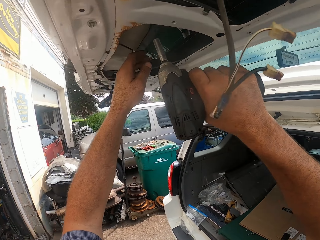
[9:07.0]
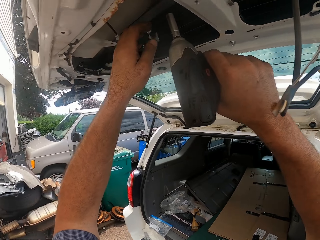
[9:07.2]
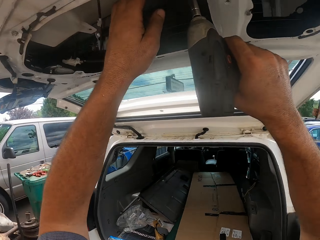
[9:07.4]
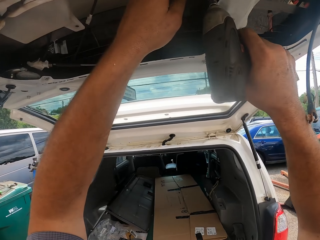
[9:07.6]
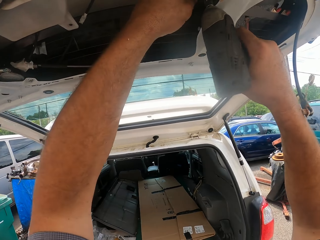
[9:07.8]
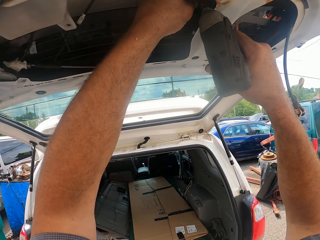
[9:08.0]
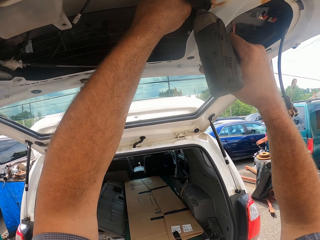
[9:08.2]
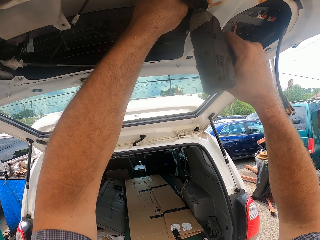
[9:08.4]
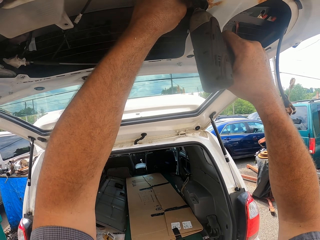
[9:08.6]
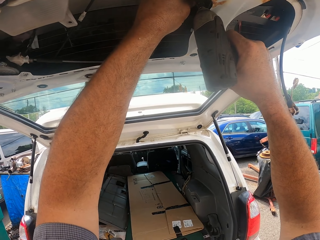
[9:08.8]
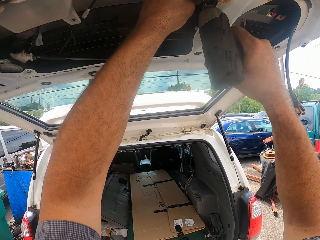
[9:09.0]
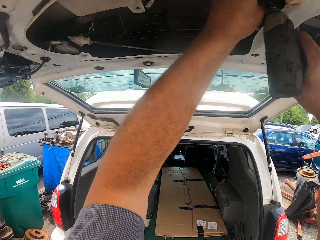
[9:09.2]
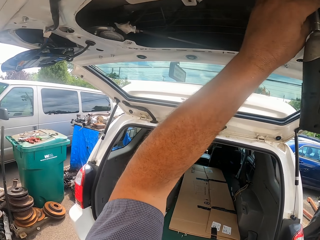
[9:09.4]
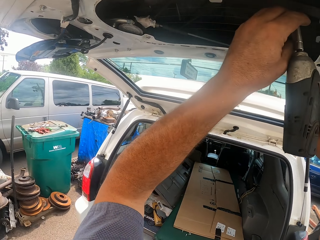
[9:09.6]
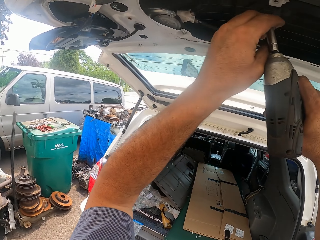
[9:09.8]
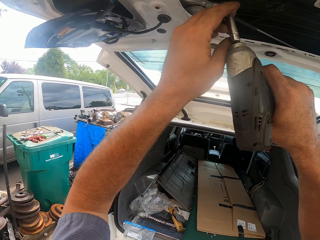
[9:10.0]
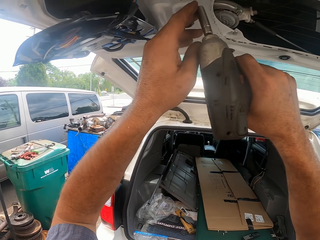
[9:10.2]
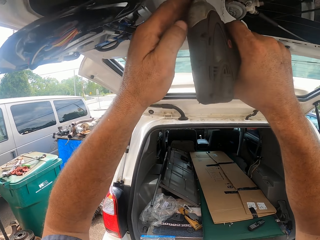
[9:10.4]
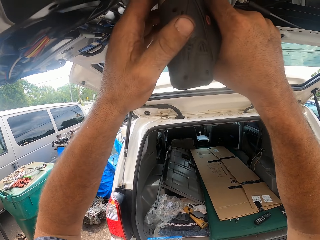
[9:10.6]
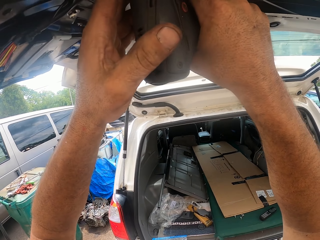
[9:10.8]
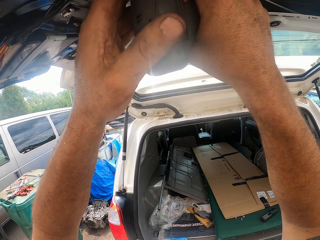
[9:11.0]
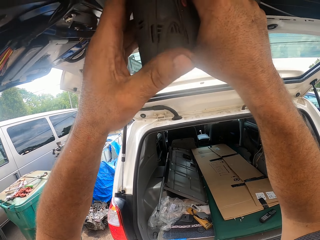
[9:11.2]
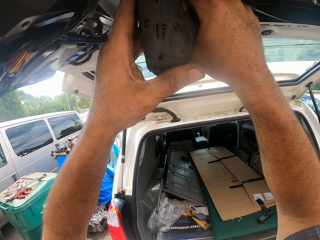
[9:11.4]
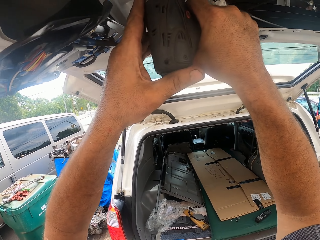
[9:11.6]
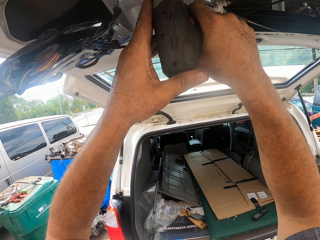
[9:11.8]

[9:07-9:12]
The camera wearer tightens the screw with the drill.

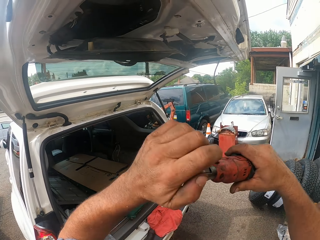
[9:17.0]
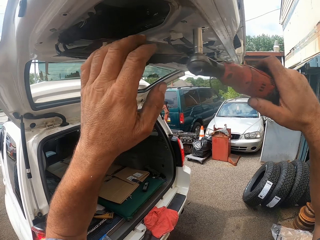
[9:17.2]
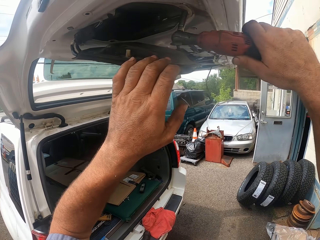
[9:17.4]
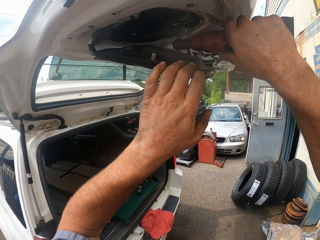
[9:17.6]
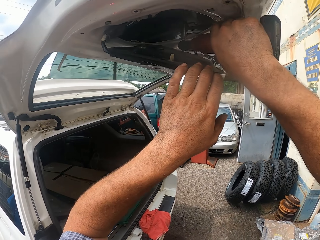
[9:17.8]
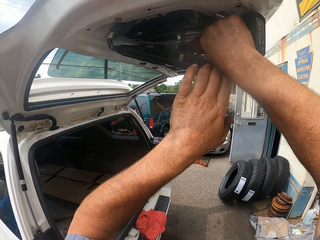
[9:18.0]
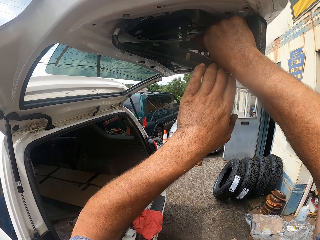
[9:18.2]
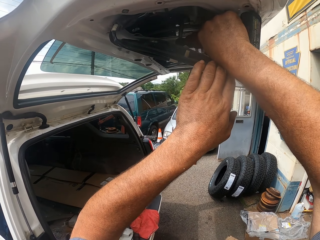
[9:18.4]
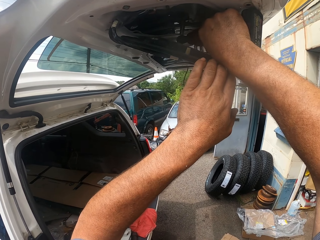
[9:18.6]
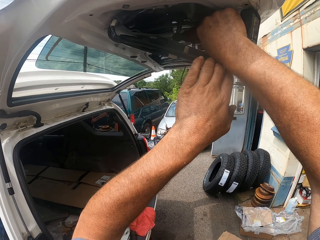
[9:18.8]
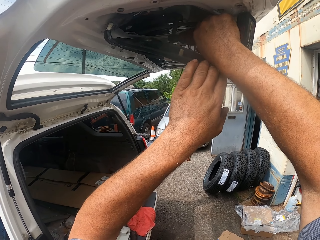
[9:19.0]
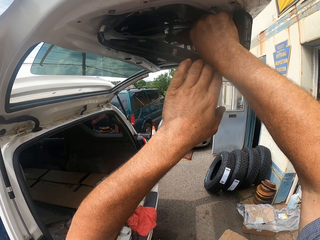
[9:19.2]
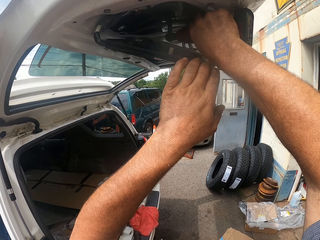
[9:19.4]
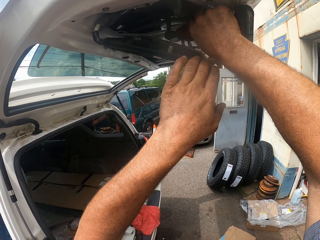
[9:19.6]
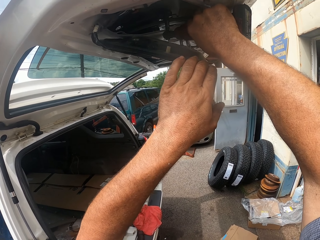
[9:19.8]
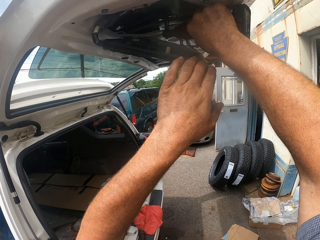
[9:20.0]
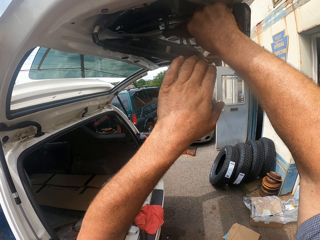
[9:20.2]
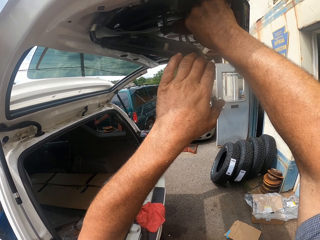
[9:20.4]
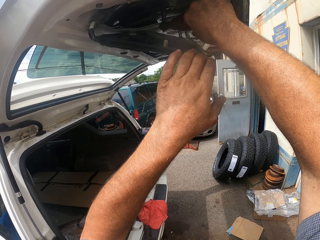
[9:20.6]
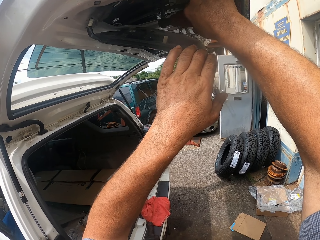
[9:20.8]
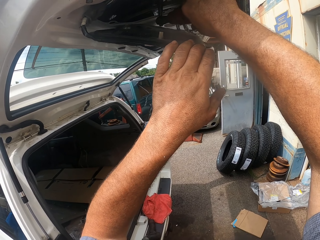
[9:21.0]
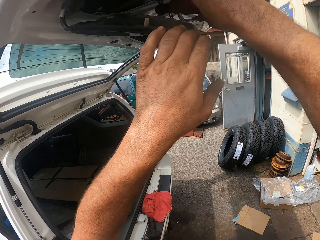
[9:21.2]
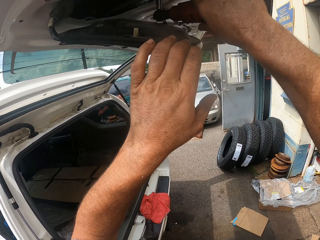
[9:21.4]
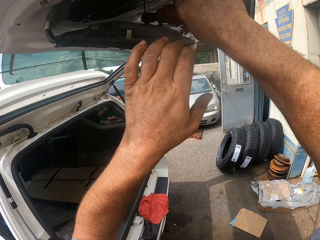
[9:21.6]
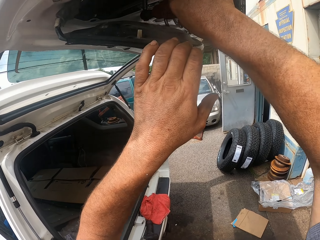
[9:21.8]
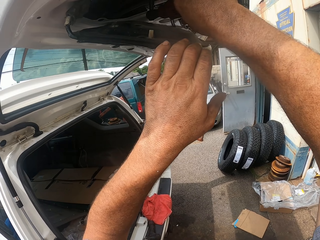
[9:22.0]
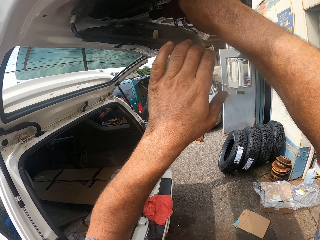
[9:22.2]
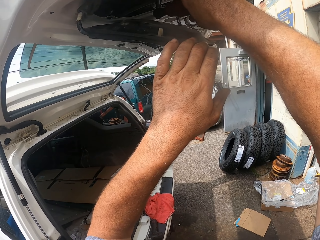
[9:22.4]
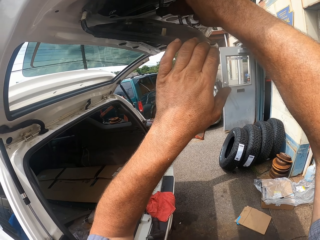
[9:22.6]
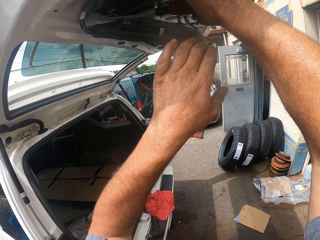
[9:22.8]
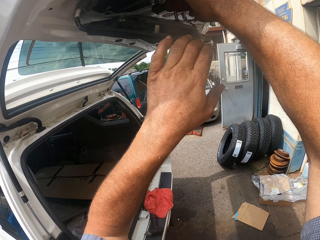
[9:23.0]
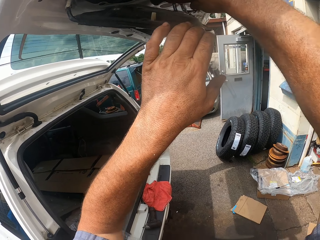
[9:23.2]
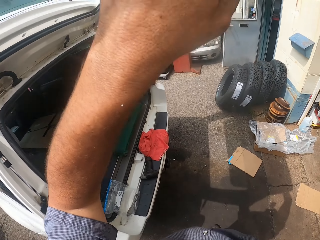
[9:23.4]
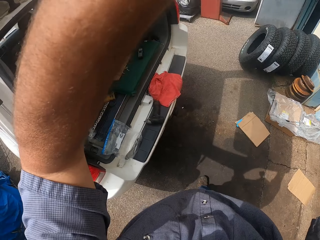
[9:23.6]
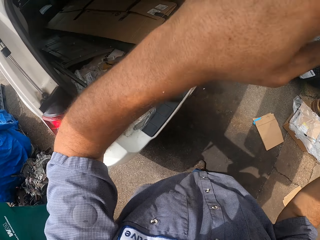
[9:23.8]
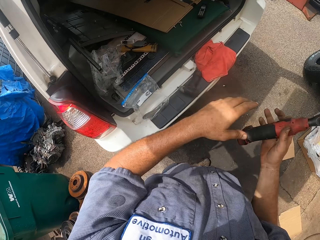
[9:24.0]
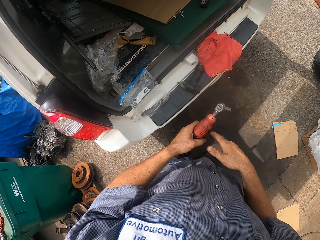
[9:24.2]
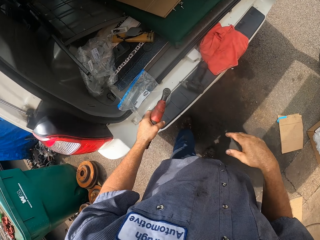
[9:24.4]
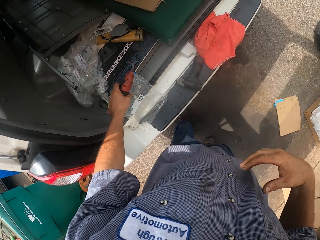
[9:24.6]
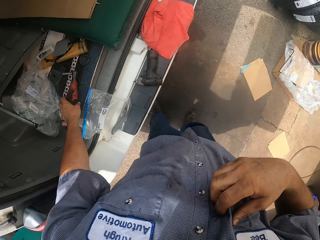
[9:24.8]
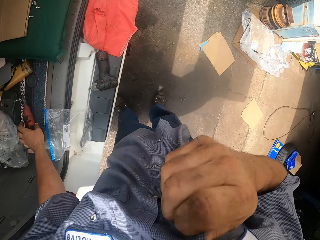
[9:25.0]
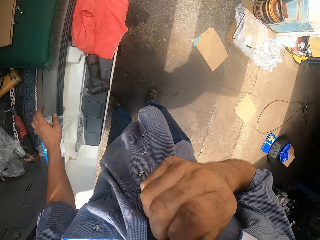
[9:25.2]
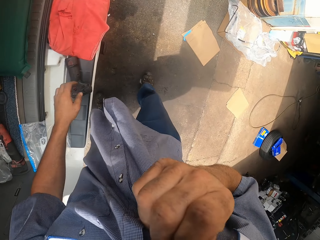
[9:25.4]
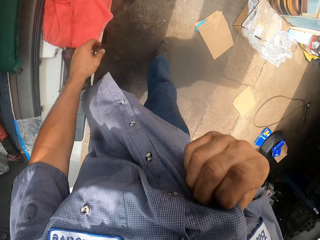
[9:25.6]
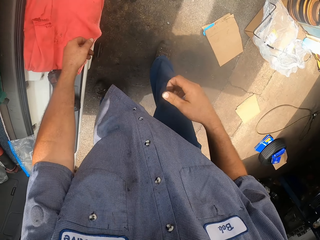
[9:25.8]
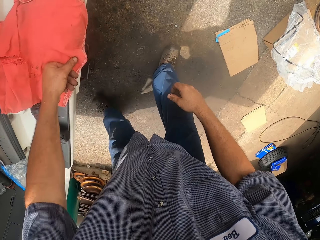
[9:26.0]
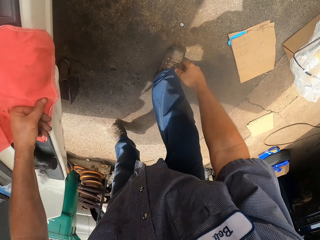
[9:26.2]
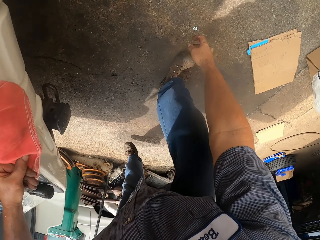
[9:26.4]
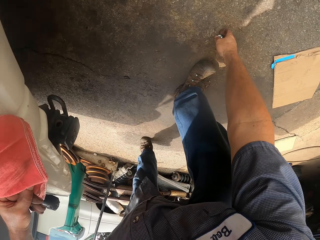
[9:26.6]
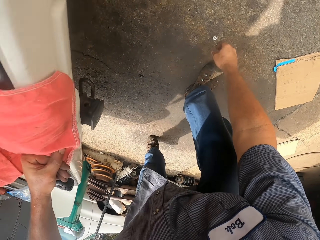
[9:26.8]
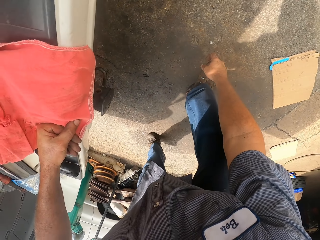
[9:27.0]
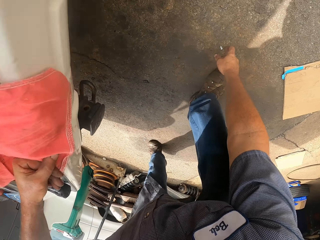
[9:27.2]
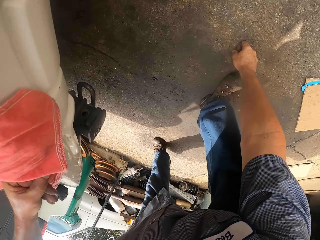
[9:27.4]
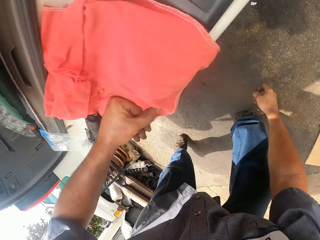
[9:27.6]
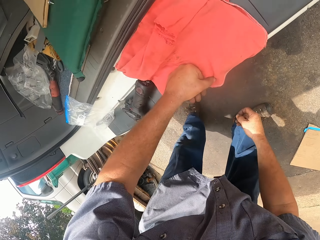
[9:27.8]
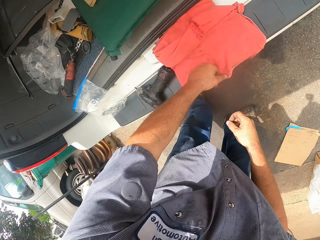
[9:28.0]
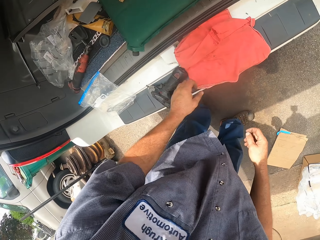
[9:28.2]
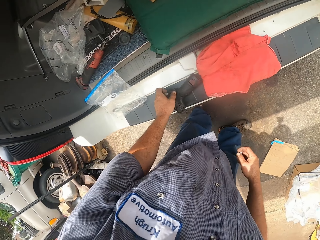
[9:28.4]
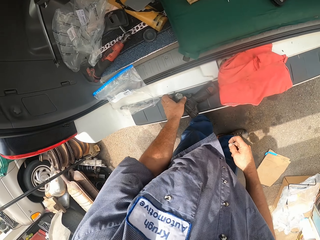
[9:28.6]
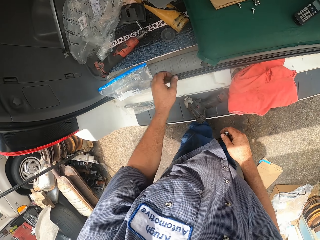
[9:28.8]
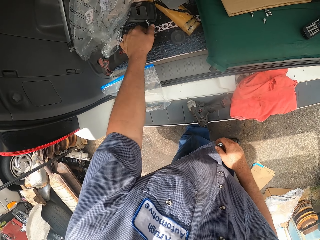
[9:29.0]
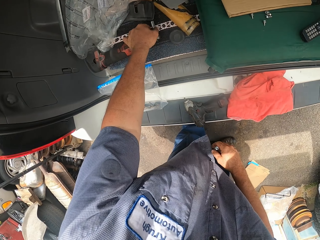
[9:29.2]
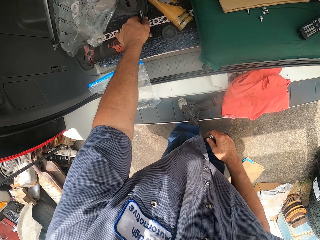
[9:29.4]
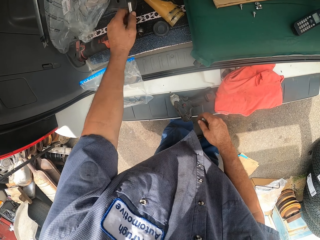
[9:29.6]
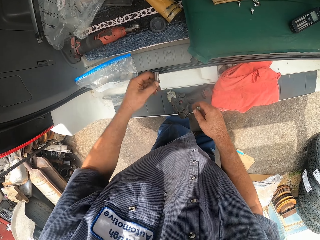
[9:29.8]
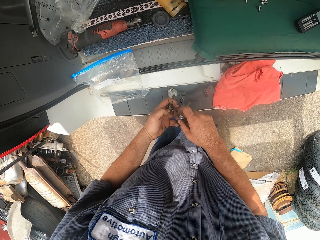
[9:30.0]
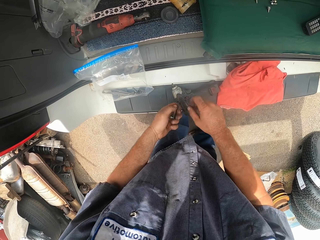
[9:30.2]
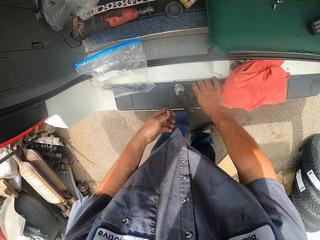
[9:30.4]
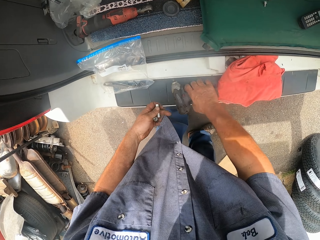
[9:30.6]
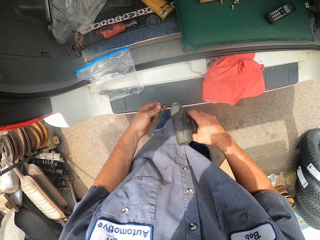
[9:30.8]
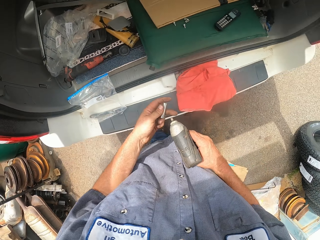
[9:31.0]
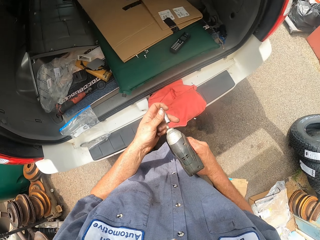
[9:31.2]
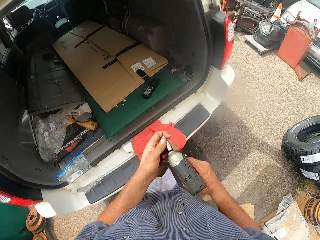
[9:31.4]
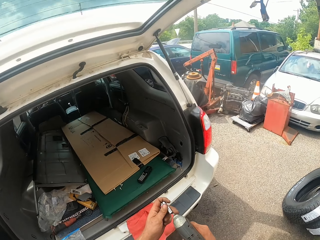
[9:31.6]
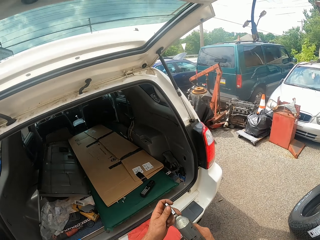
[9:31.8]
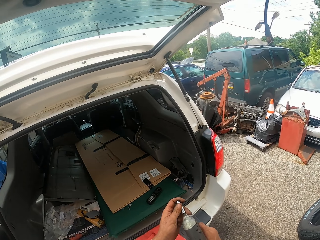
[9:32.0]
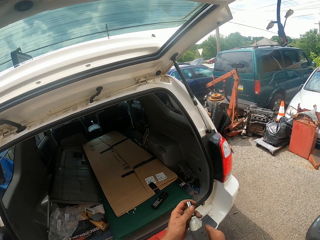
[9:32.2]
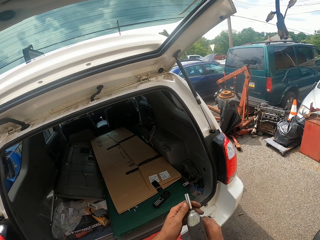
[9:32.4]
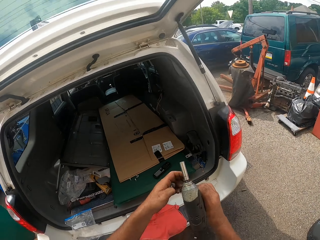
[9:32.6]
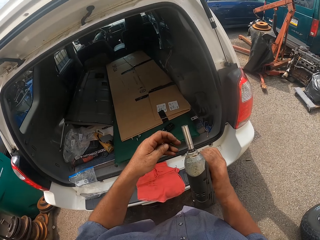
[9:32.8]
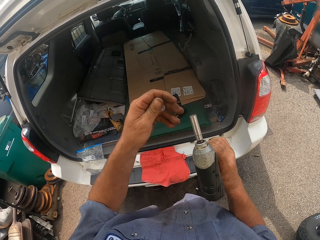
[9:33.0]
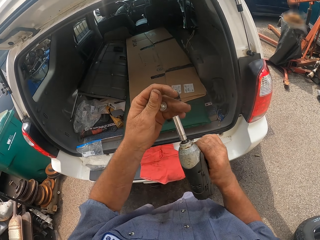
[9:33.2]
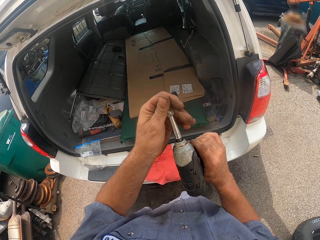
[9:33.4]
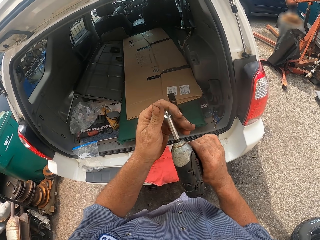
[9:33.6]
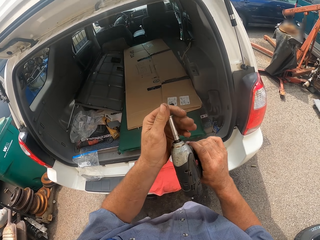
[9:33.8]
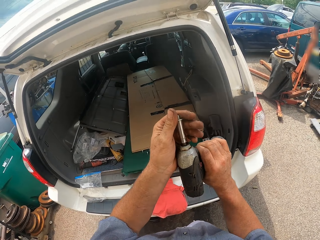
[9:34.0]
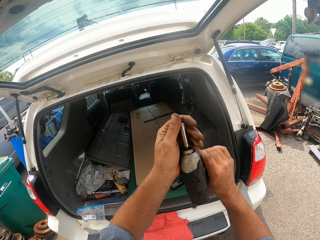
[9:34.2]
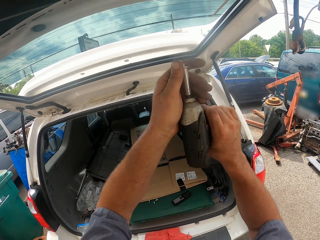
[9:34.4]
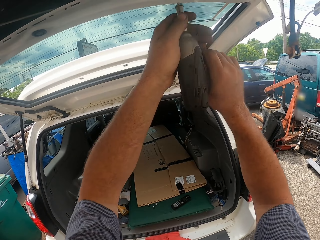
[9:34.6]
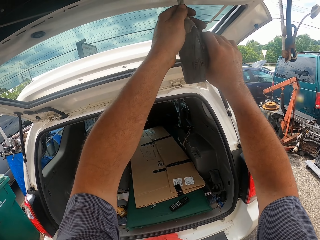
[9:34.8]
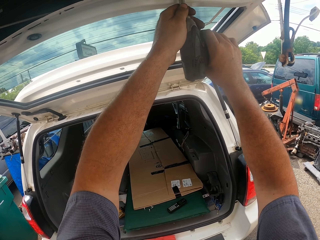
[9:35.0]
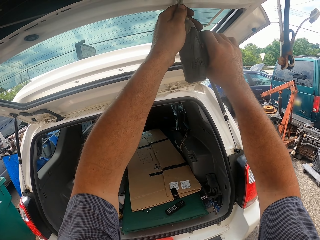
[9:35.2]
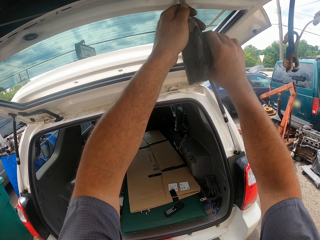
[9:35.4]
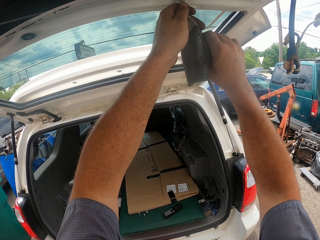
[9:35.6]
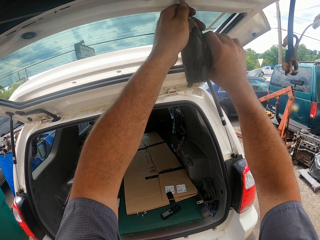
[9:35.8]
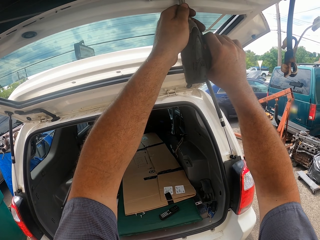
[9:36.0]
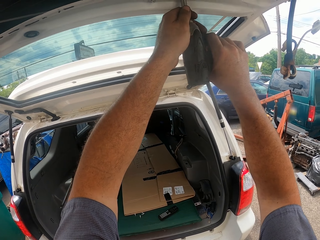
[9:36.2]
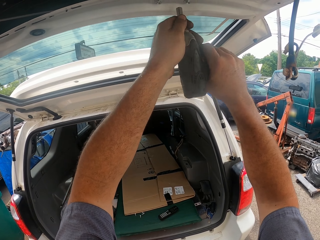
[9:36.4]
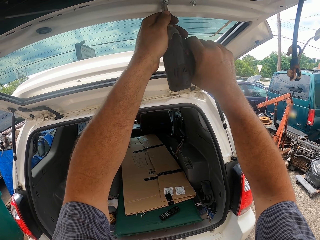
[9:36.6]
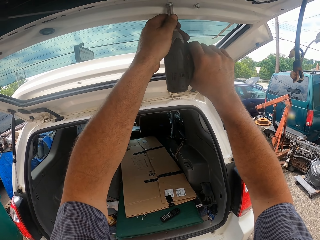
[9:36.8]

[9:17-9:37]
The camera wearer fastens the bolt on the door. He drops the screwdriver on the boot. He picks up the bolt or screw on the ground. He picks up the screw with his hand. He picks up the driller or nut driver on the boot. He places the screw bit on the driller. He places the screw on the driller. He drills the screw in the truck with the driller.
